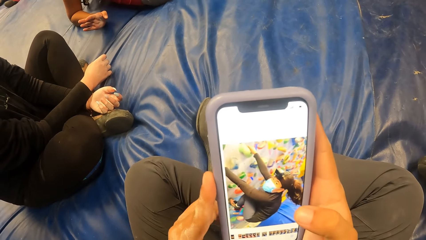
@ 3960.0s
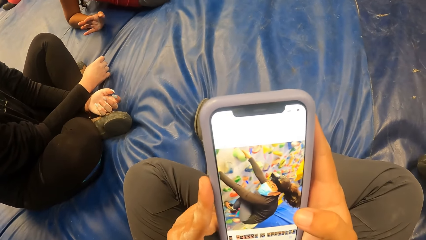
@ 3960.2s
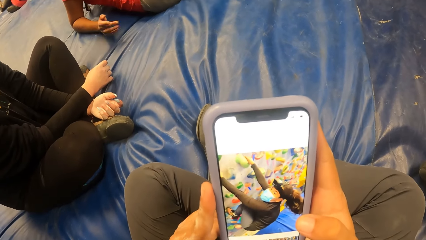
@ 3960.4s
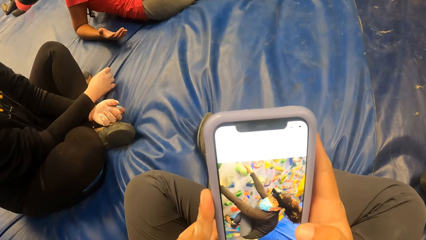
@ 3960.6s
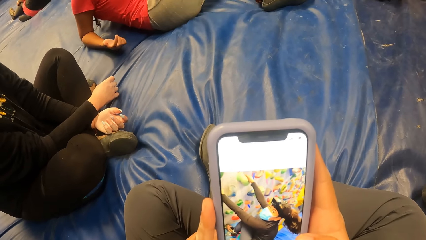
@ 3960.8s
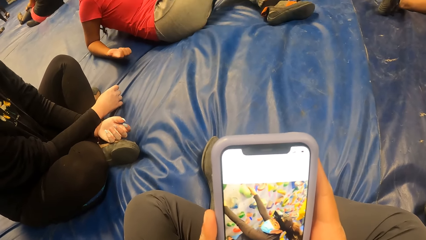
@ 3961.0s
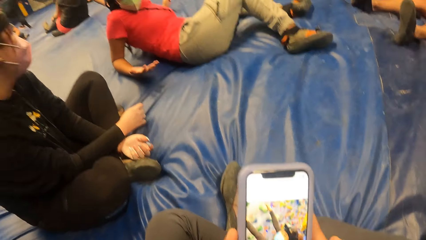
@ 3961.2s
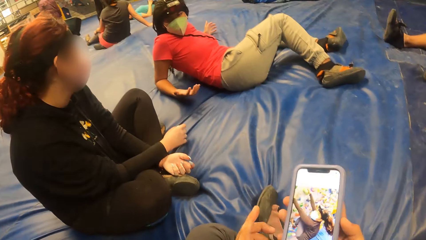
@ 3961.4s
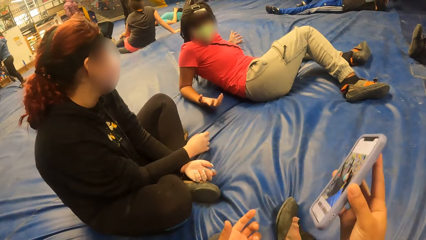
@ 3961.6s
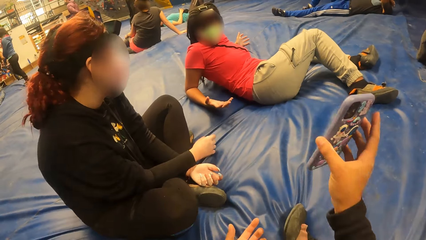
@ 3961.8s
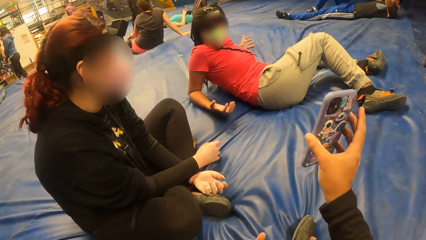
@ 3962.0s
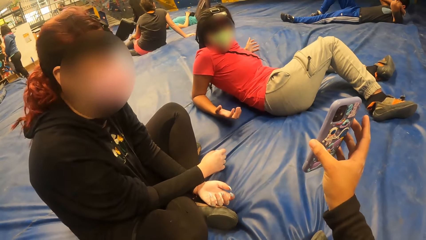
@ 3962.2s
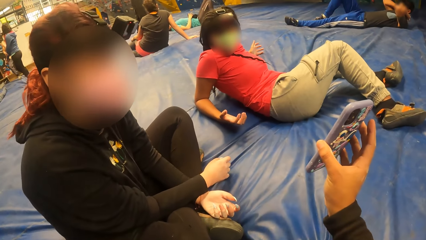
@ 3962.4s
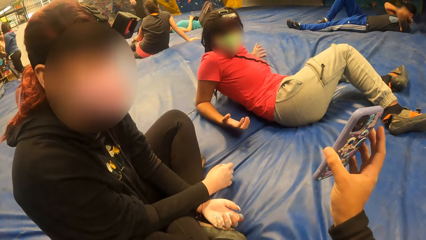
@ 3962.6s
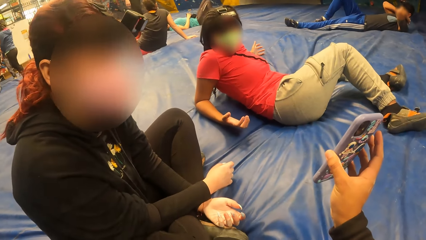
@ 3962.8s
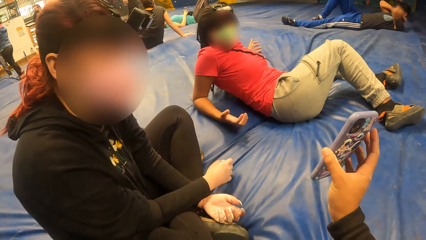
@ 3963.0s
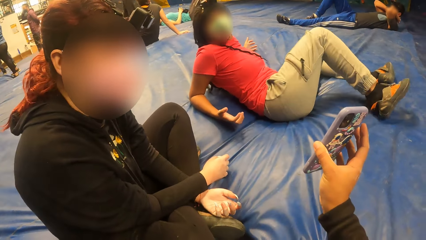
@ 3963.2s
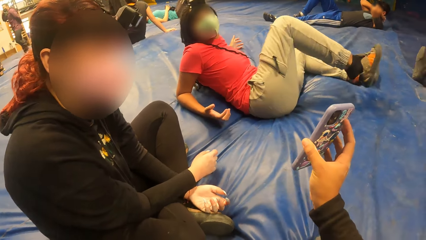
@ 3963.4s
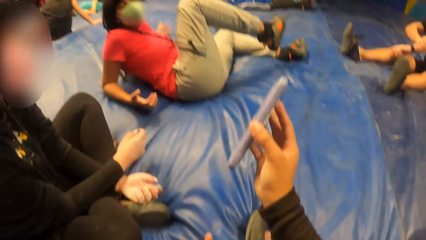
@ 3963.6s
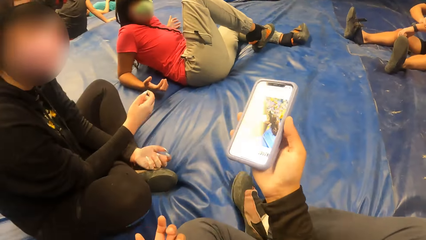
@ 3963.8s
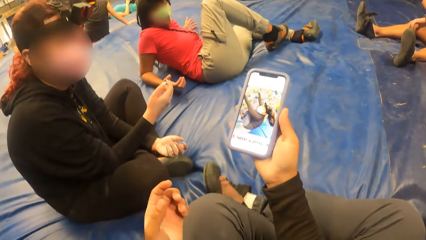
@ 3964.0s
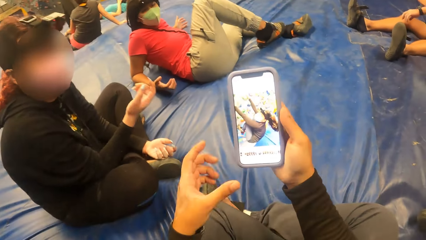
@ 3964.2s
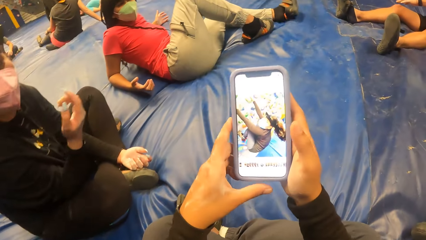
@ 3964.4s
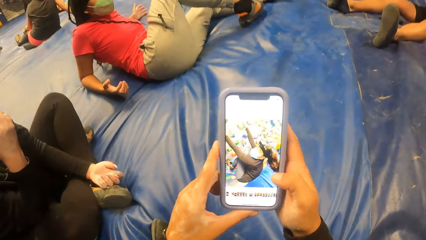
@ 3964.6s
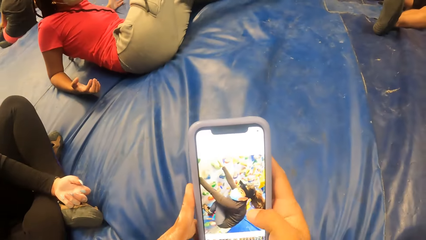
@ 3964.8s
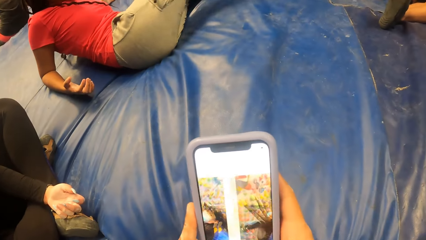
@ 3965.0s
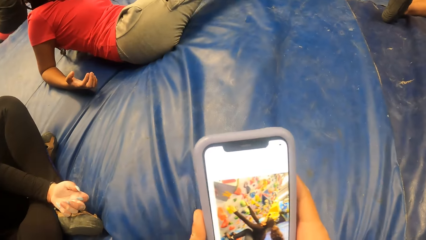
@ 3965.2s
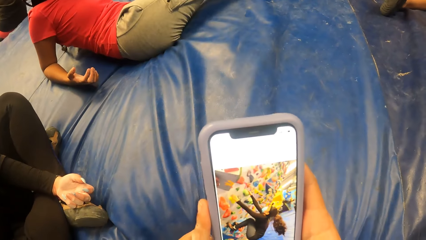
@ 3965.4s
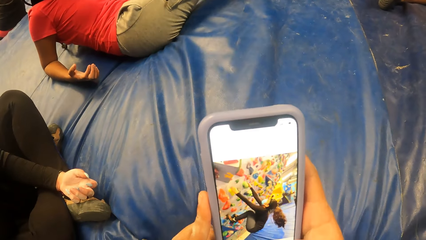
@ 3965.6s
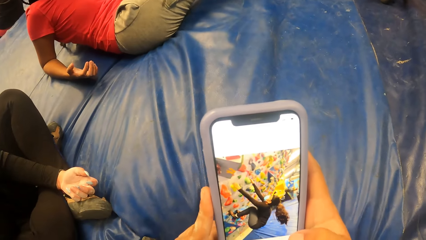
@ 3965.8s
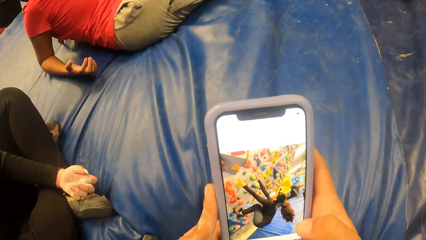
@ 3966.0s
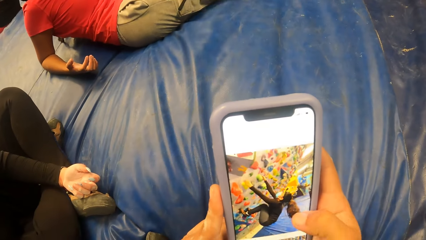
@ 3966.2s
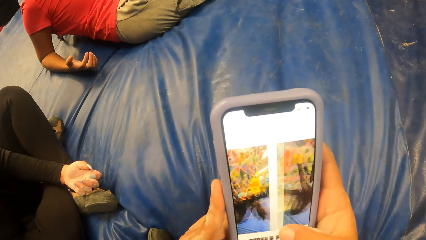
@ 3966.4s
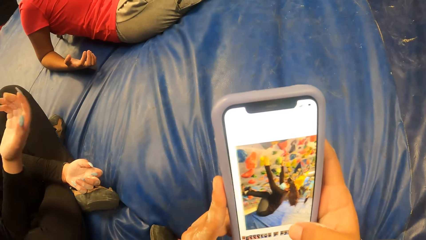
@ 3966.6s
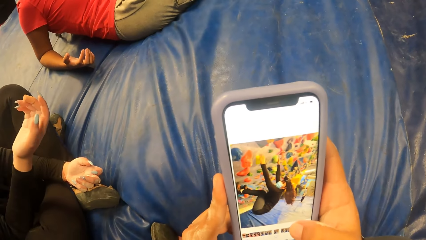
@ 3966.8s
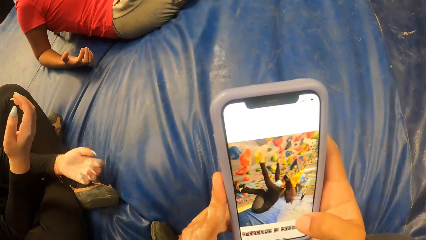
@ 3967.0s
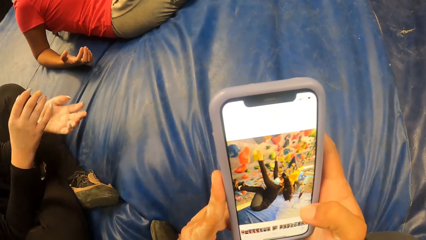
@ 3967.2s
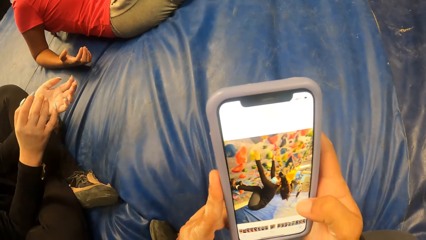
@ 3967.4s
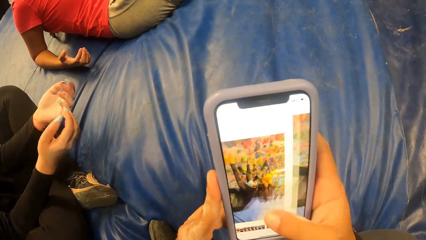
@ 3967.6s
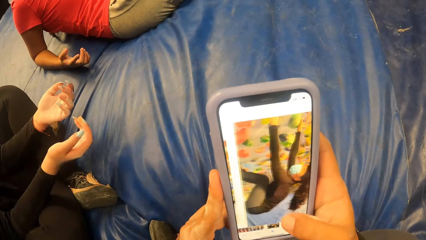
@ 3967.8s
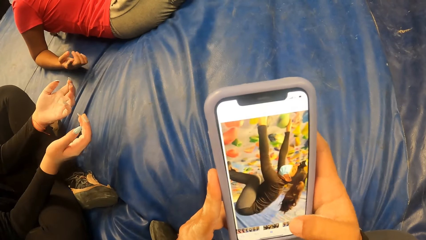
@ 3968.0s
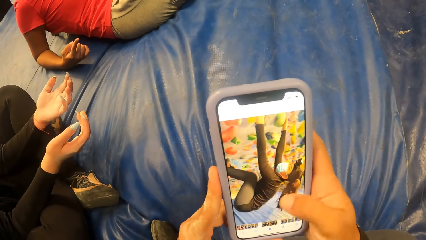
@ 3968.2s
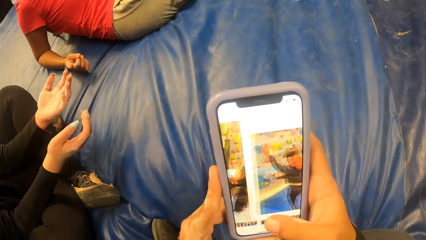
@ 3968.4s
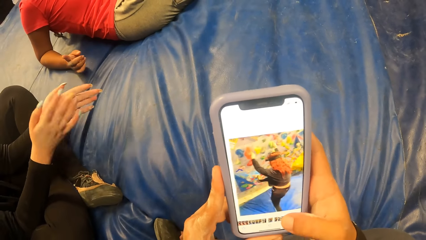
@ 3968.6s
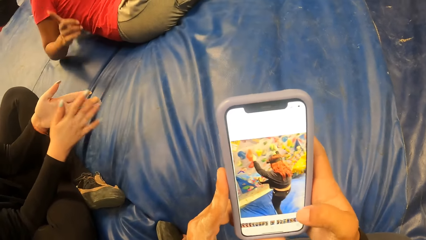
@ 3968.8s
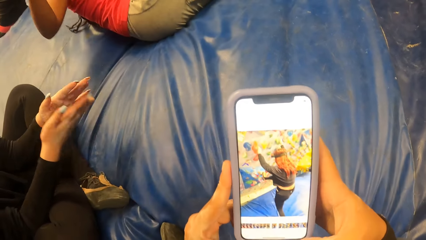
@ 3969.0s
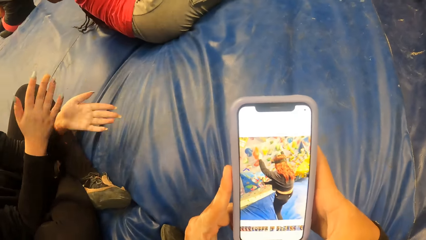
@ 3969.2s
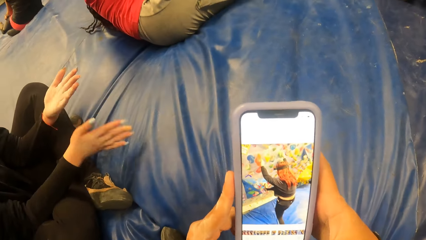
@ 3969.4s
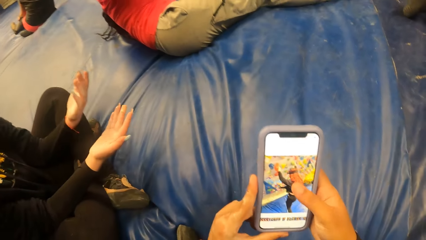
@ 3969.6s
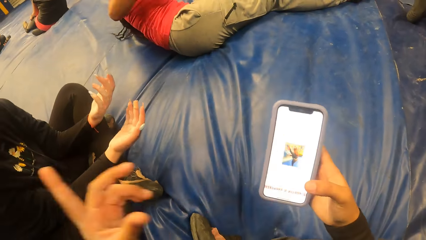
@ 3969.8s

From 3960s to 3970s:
The camera wearer stretches the phone towards a woman and another woman. They operate the phone with both hands.

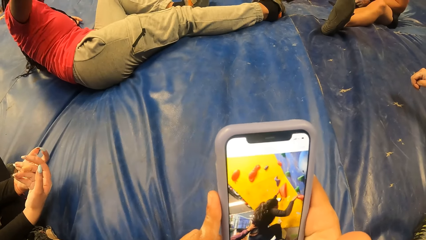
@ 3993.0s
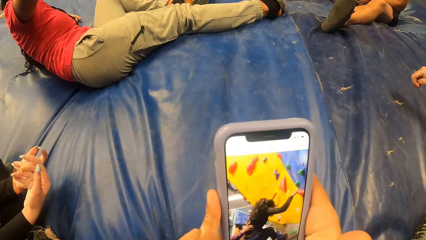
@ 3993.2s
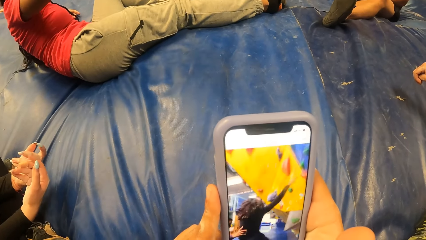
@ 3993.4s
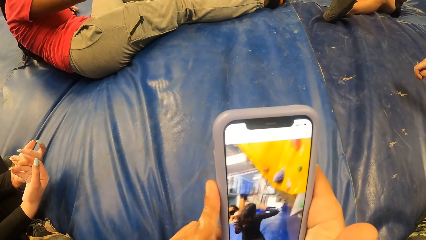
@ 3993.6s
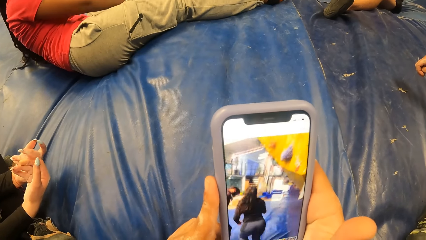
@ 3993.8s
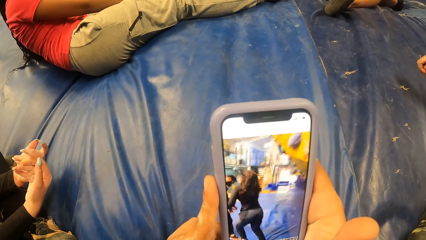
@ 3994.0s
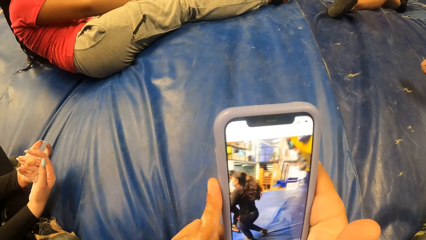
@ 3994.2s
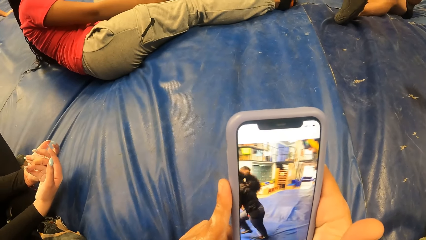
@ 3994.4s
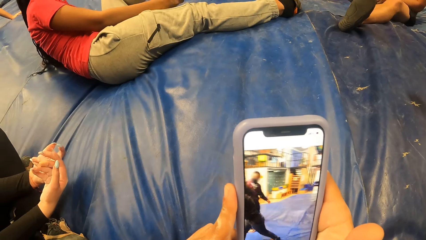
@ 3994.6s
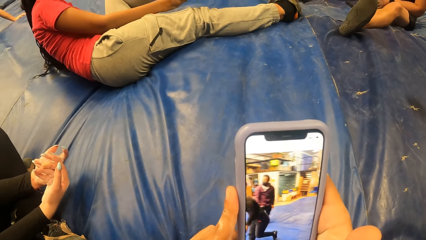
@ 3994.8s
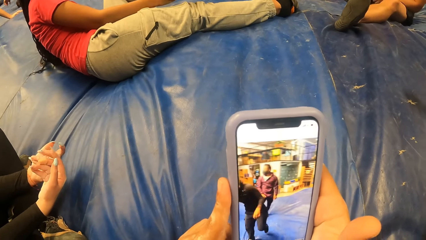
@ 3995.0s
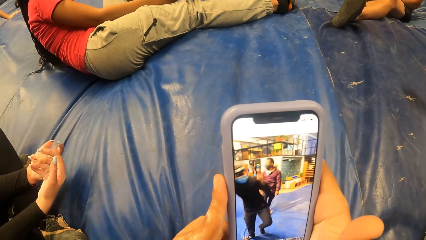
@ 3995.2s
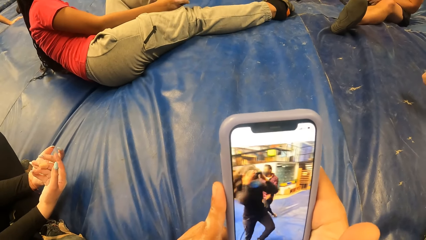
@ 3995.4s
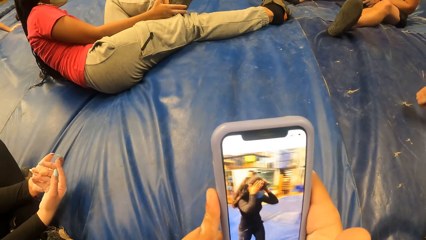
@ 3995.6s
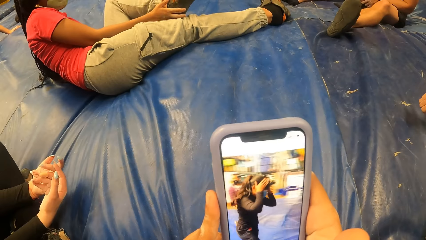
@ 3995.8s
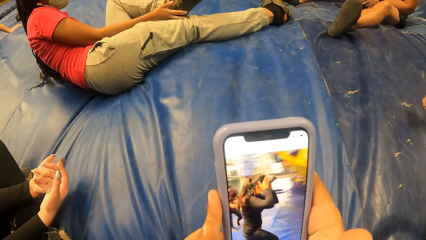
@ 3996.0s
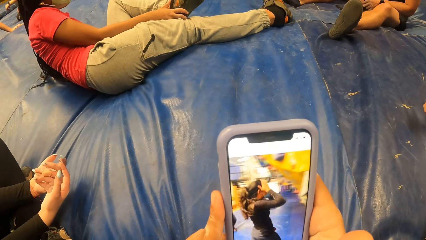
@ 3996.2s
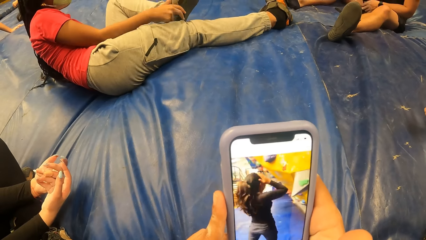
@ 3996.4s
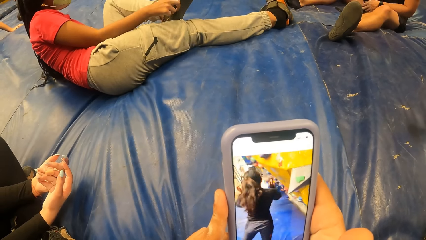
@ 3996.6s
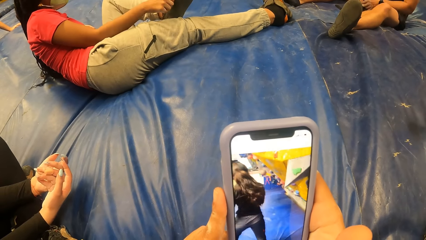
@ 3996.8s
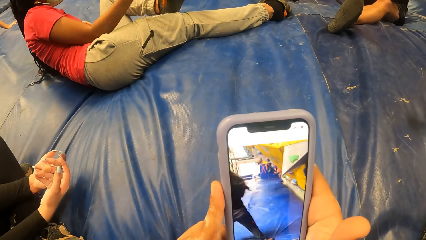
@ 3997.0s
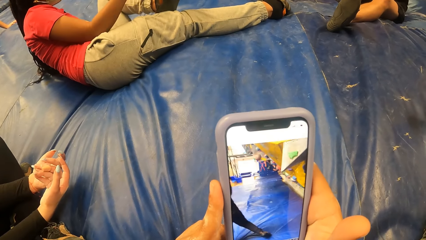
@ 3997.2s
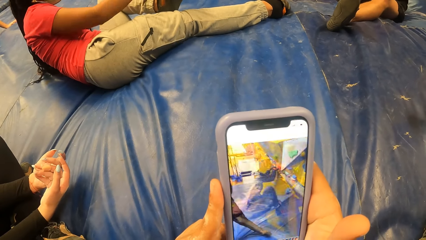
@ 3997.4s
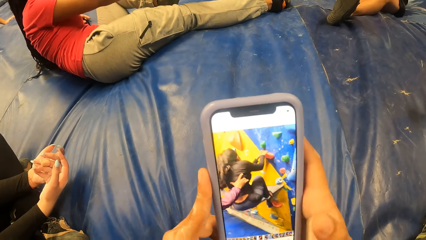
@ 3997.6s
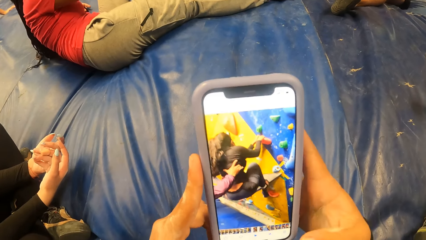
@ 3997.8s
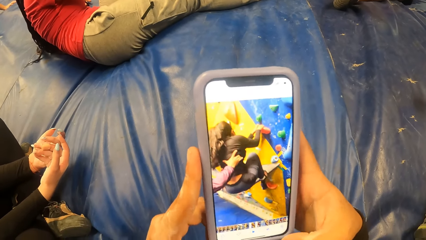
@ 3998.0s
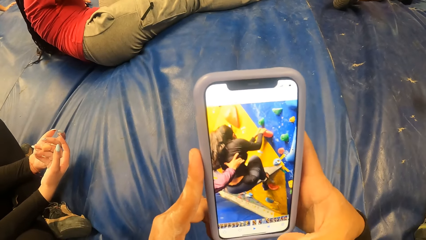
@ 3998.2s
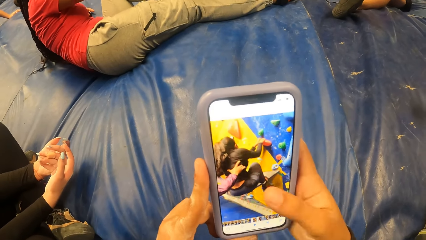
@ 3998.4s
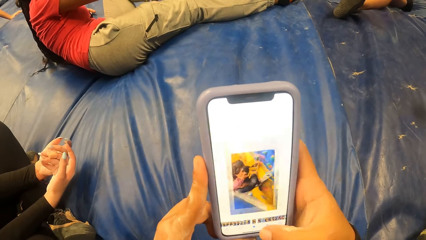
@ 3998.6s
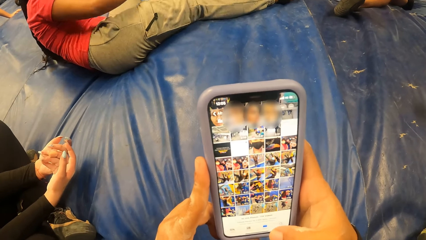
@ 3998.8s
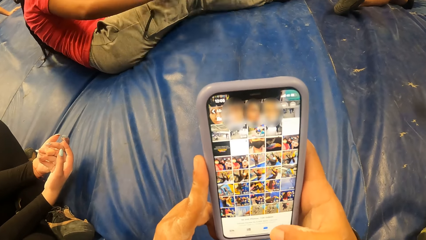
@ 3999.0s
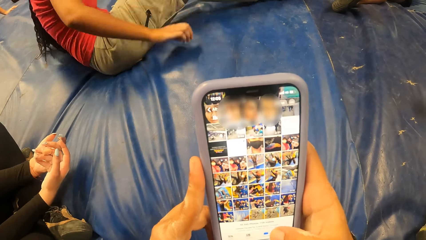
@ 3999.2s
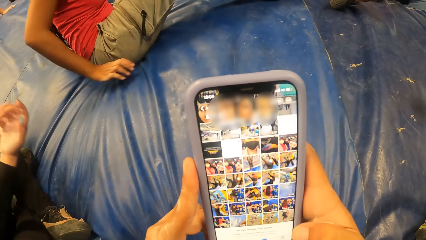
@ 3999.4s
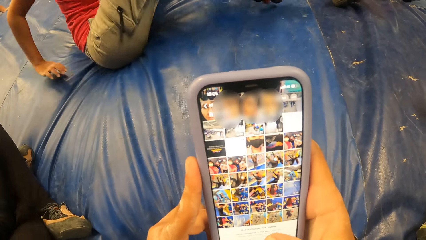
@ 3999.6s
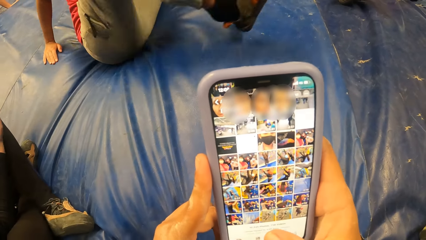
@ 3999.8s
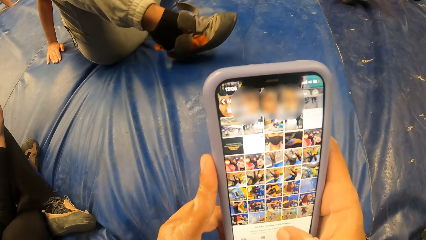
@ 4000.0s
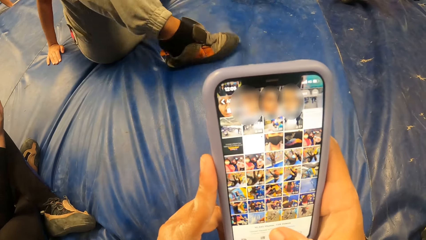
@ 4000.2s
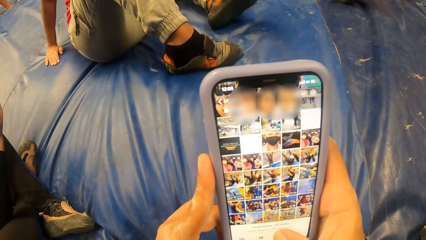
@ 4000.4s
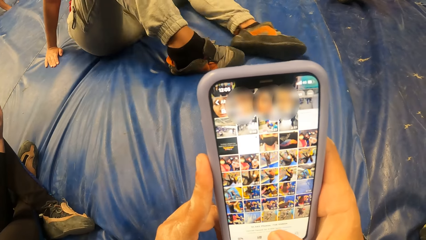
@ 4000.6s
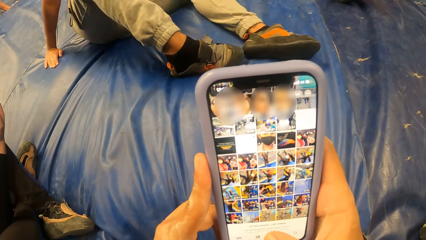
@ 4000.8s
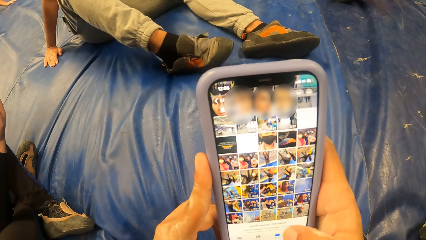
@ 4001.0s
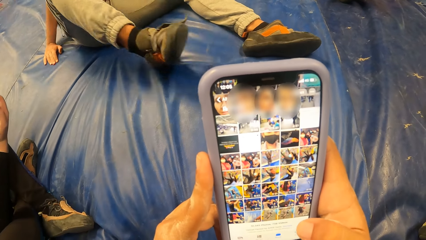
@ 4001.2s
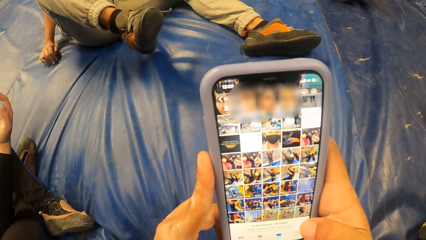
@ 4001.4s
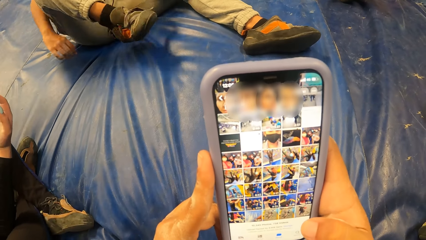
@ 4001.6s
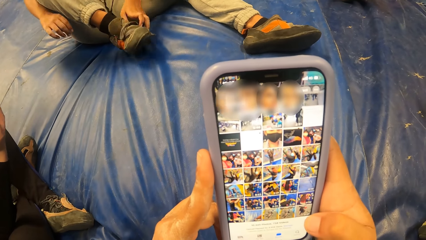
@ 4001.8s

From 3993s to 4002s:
The woman laces her shoes with both hands.
